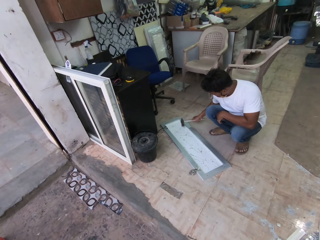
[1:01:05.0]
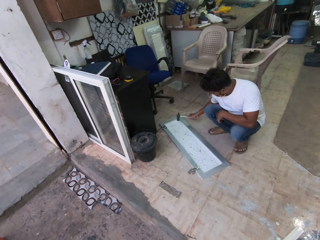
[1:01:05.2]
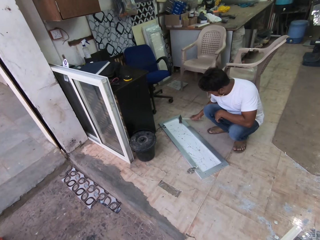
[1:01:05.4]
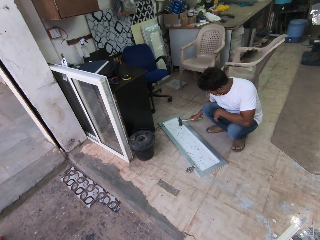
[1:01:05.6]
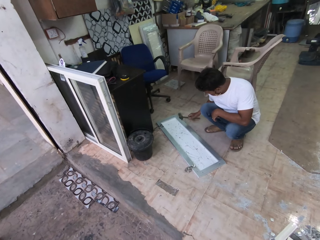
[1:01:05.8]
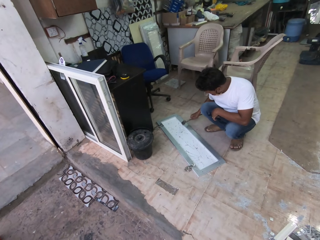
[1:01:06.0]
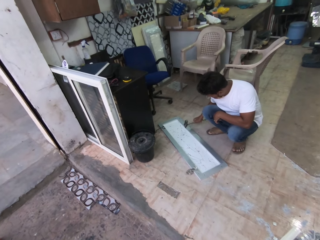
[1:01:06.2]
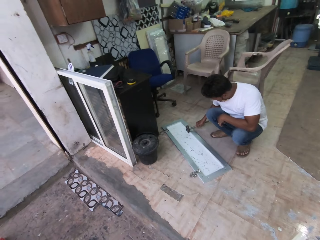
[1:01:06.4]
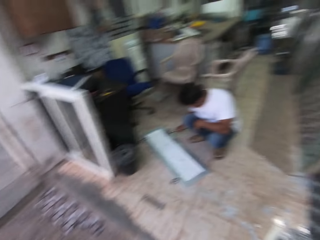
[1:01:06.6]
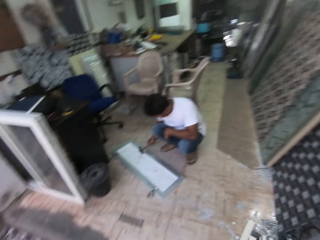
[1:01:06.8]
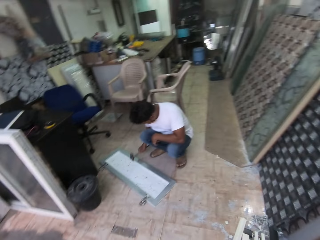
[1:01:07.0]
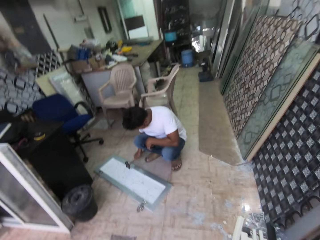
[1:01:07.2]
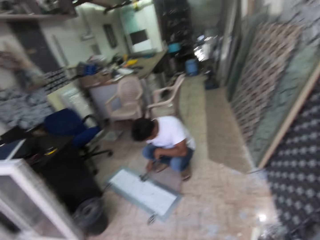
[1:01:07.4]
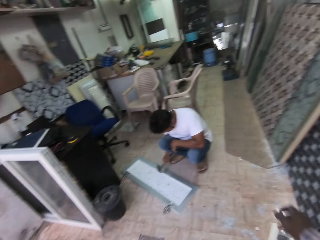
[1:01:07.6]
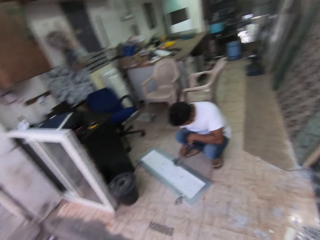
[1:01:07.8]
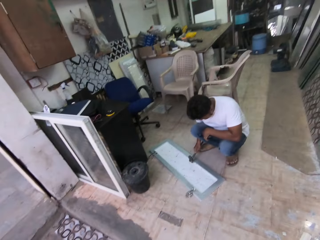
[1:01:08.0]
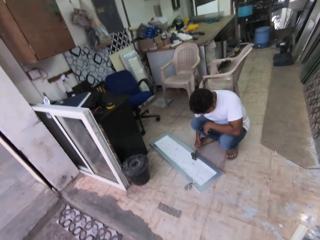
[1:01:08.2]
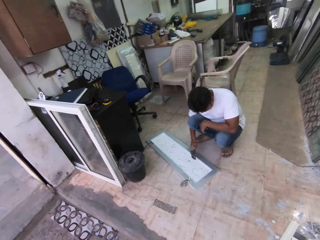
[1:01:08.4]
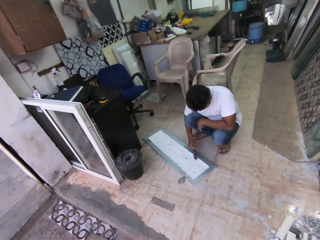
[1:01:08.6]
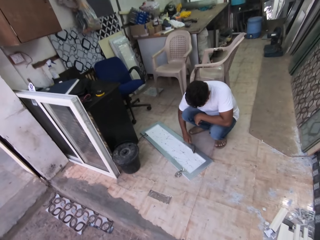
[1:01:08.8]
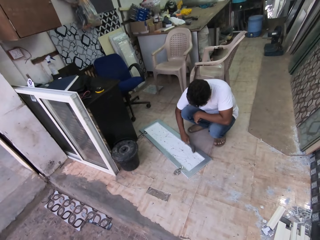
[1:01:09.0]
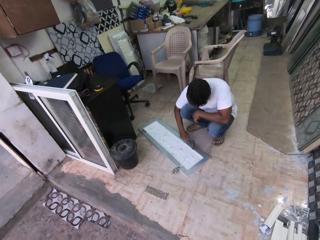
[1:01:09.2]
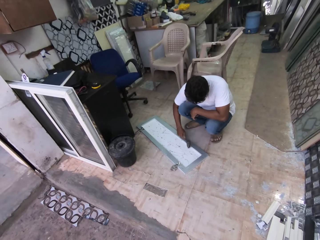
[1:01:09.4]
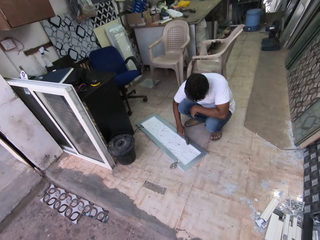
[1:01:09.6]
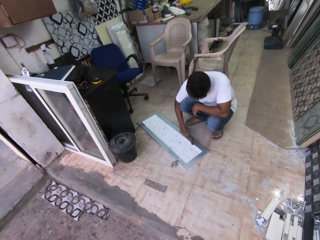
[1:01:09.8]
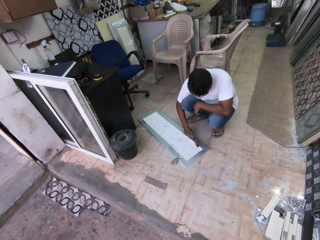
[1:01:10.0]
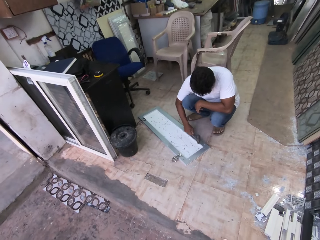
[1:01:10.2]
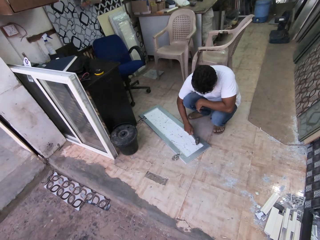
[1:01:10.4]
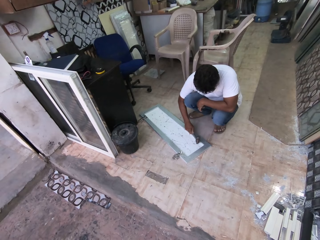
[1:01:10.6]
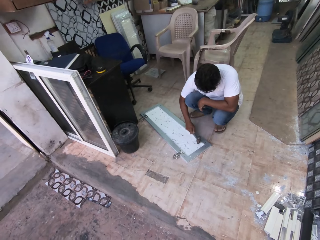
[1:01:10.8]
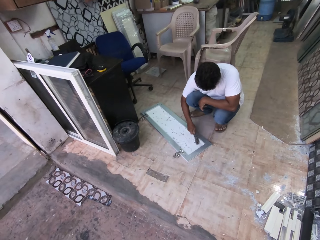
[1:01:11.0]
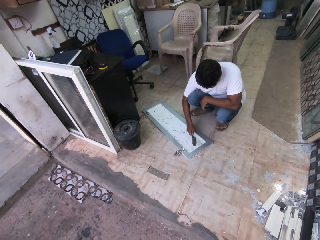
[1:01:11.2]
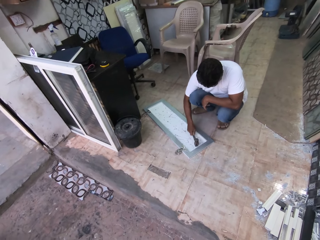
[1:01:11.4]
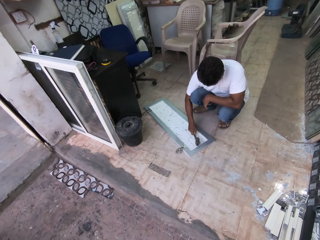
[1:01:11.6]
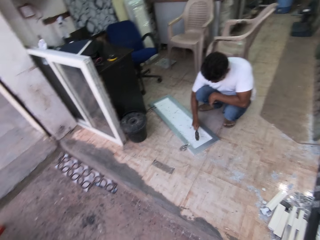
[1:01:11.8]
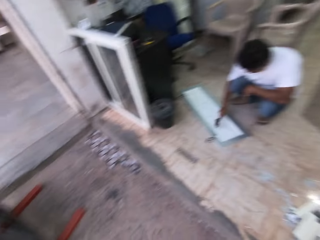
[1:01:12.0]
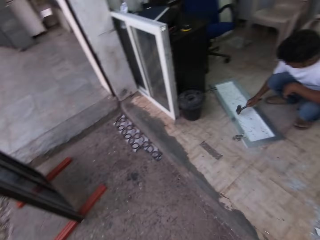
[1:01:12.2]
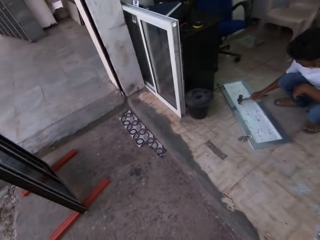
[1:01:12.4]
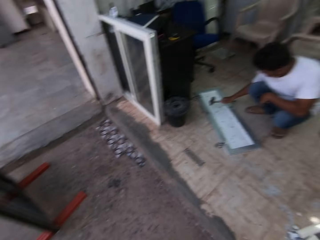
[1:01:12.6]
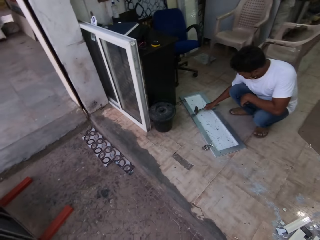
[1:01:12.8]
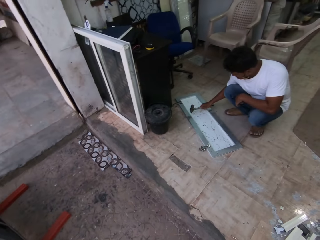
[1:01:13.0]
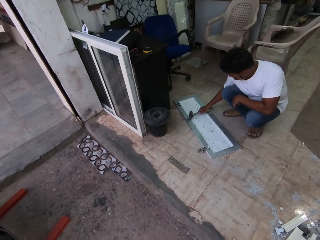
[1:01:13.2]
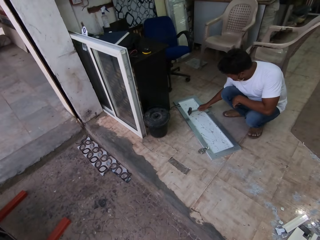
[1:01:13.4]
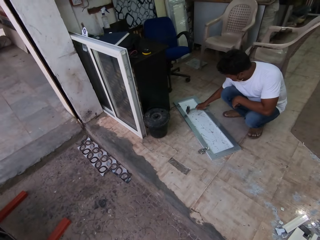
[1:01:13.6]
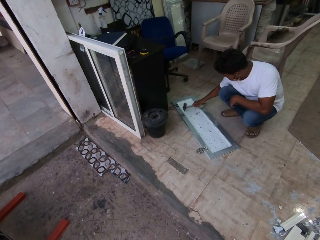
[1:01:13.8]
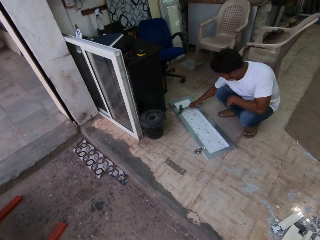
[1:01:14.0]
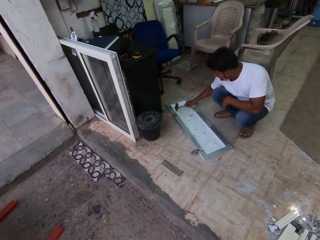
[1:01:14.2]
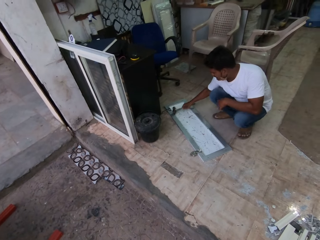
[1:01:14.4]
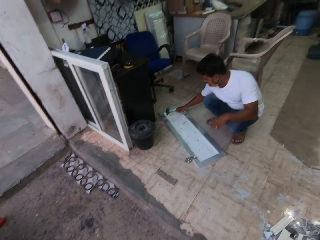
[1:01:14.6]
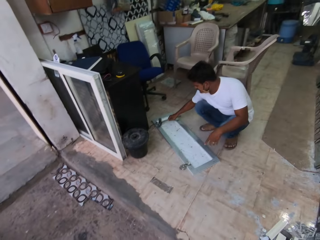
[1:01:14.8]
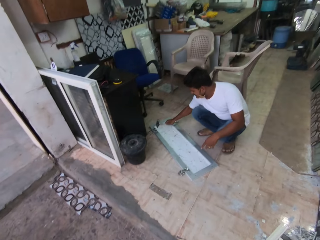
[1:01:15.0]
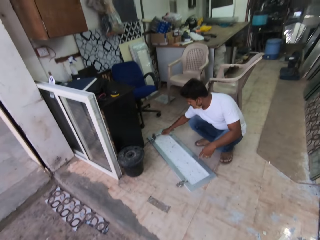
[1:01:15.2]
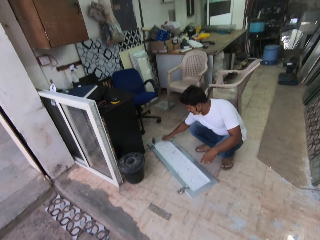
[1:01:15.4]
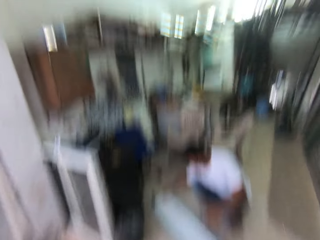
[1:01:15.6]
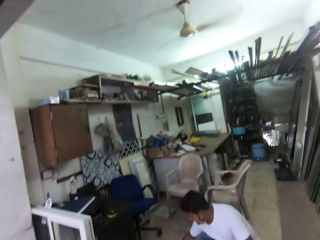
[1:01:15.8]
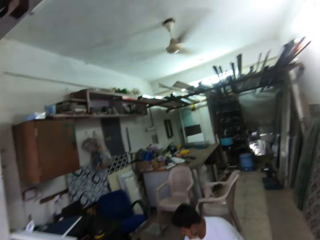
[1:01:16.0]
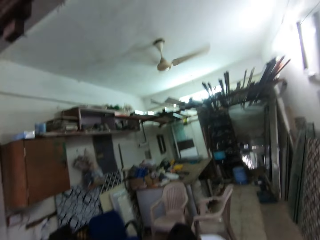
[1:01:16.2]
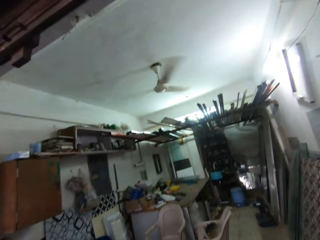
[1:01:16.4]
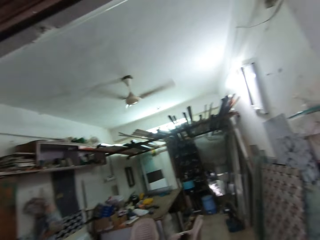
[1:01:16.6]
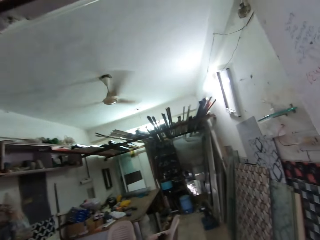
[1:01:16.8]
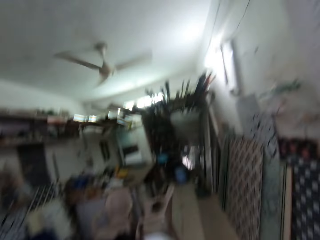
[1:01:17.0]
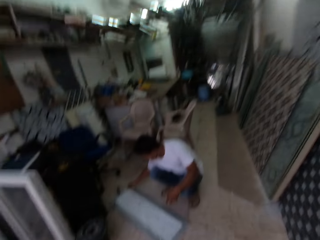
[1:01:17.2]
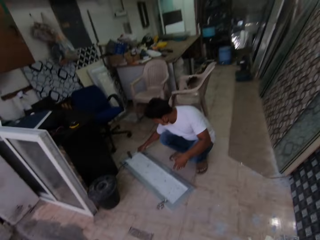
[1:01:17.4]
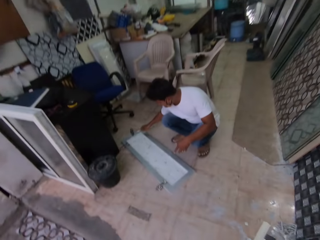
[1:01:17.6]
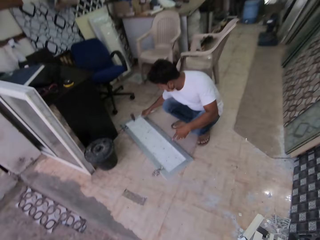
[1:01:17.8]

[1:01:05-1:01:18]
A person hits the frame.

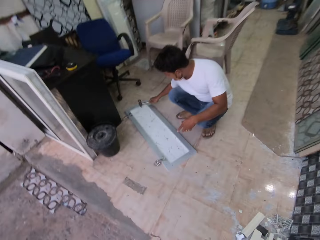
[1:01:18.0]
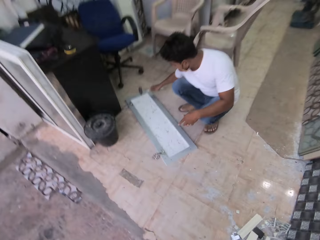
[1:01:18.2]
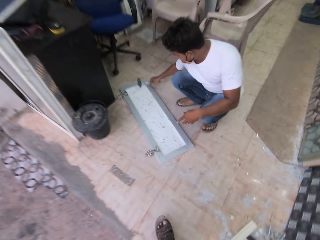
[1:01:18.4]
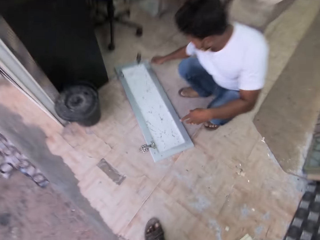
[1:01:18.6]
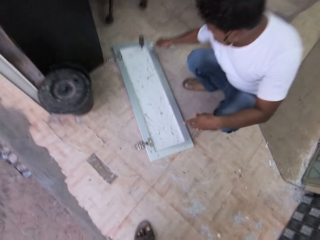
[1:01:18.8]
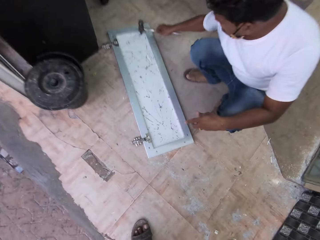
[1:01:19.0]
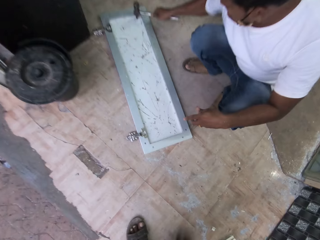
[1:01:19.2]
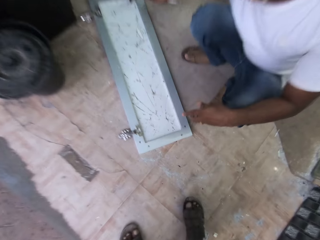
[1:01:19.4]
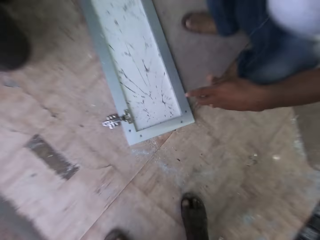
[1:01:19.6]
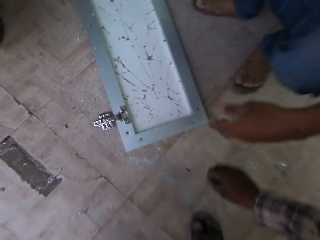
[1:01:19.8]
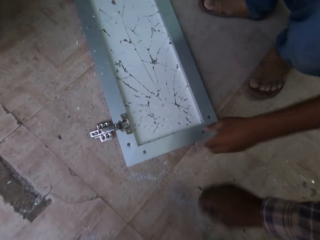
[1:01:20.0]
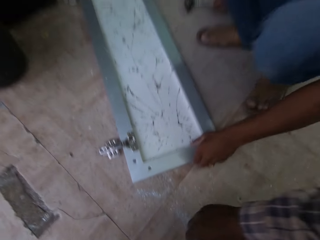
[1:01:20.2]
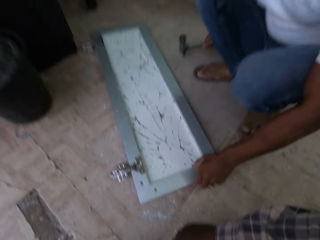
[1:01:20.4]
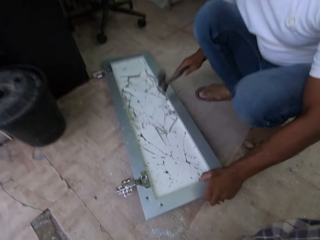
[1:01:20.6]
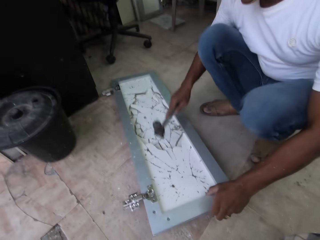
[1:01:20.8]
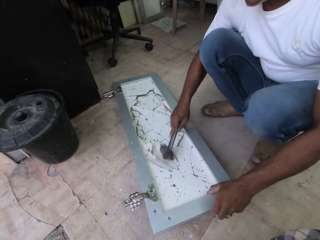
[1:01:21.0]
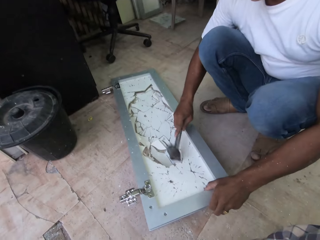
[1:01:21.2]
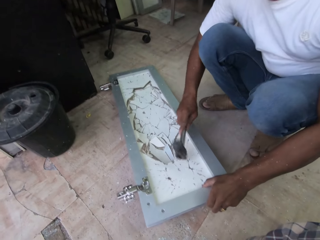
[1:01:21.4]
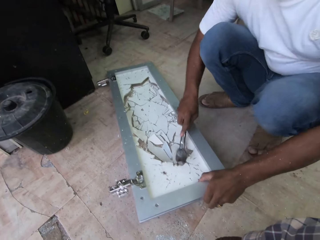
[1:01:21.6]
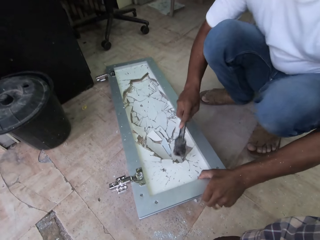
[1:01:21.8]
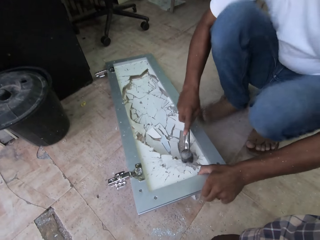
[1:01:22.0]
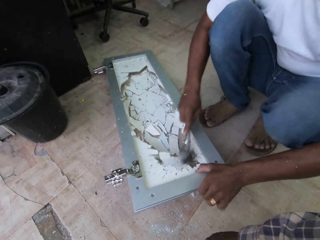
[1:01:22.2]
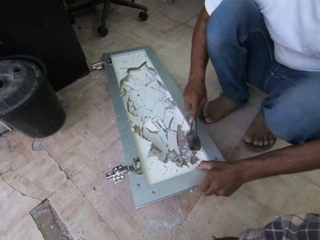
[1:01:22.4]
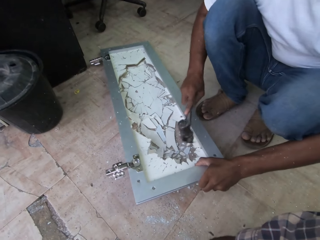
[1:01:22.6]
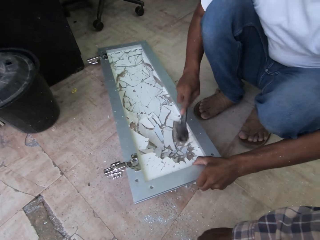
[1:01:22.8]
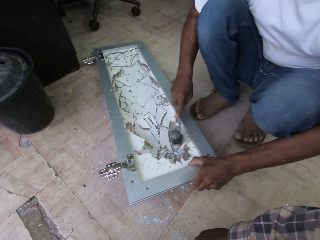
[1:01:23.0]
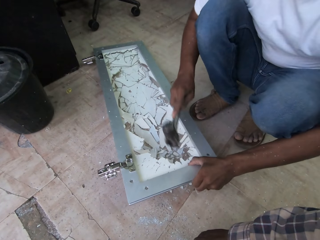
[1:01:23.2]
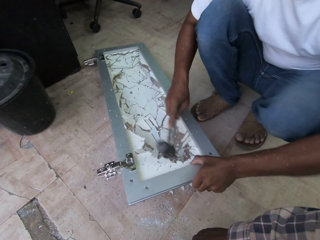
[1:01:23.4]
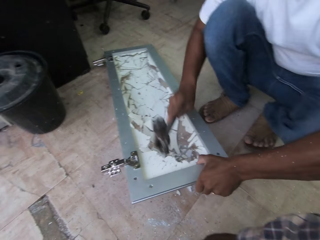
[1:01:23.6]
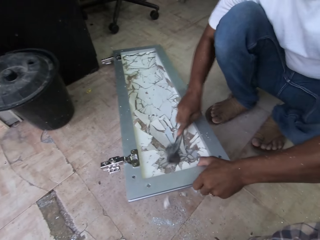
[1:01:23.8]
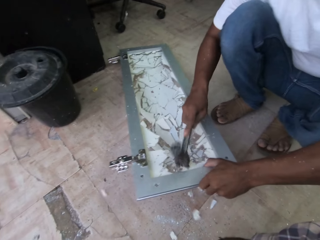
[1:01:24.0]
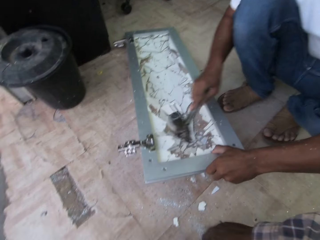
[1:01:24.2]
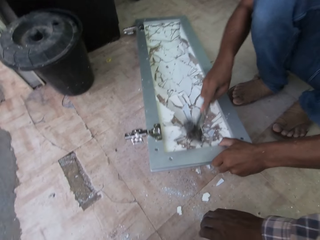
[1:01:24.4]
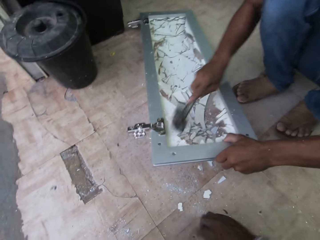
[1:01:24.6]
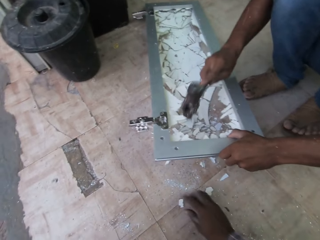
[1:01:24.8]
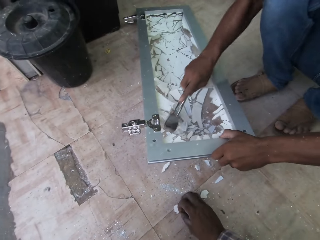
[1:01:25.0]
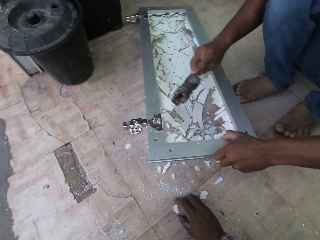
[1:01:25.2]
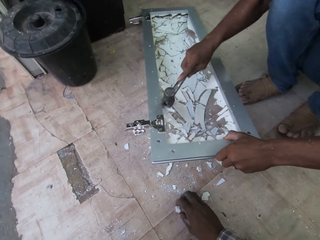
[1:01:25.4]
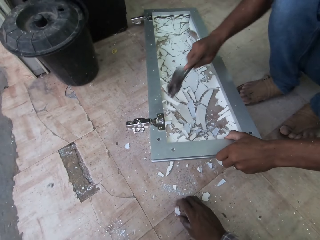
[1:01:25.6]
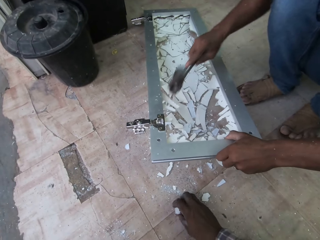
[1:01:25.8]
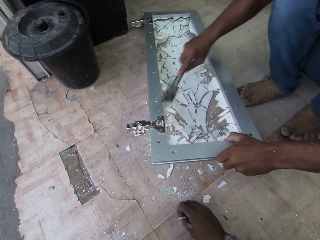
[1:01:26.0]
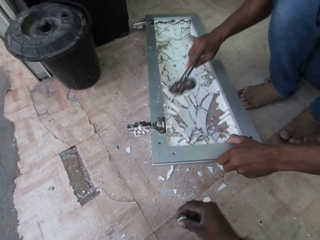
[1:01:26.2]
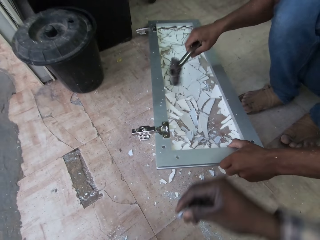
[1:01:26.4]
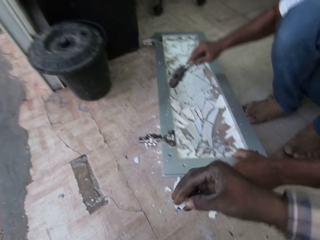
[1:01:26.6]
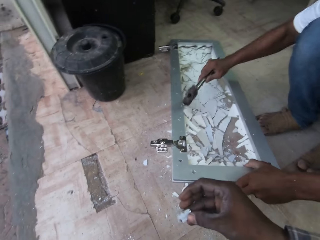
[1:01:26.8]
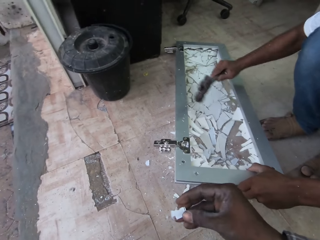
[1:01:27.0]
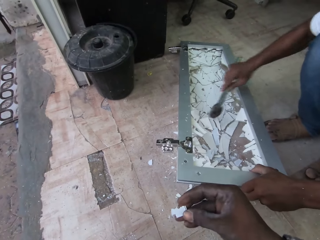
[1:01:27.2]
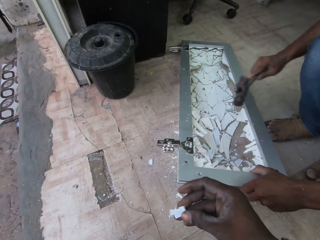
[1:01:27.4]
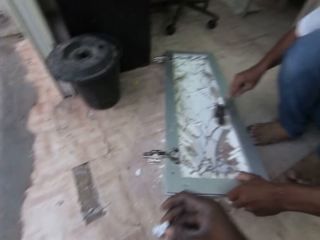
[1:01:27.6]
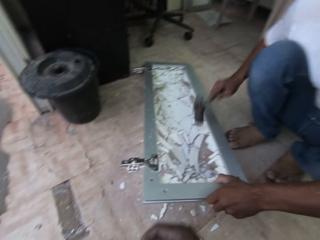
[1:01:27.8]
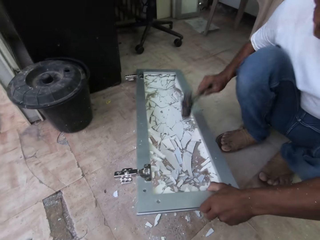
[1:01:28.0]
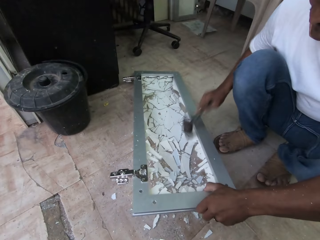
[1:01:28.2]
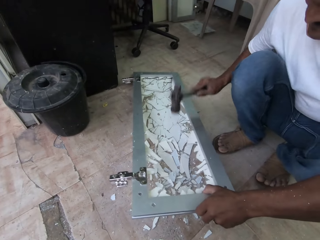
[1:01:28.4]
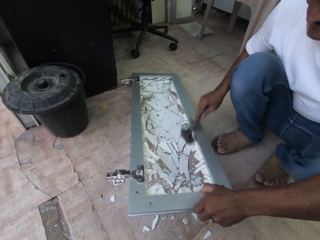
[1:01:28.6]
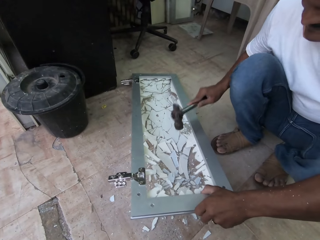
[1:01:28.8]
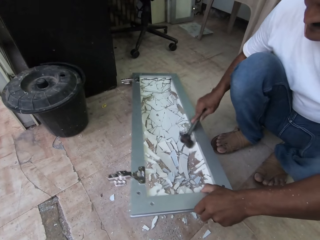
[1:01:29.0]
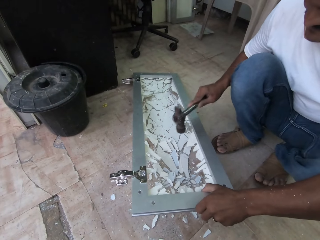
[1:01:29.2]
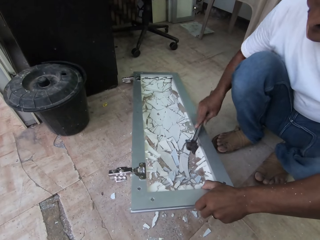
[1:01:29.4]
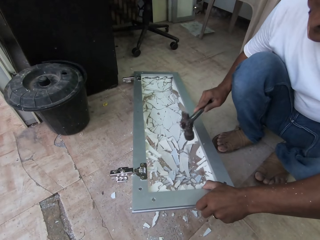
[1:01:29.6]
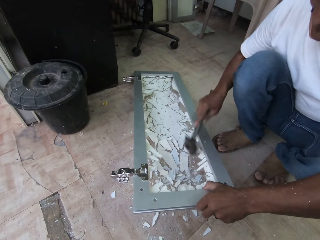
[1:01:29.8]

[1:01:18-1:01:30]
The man picks up the steel frame from the floor with his left hand. He breaks the steel frame with the hammer in his right hand. The camera wearer picks up a piece of broken glass from the floor with his right hand. The man breaks the steel frame with the hammer in his right hand.
